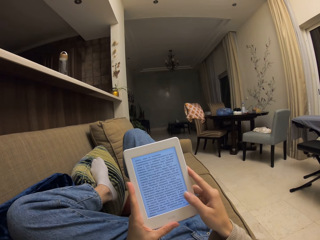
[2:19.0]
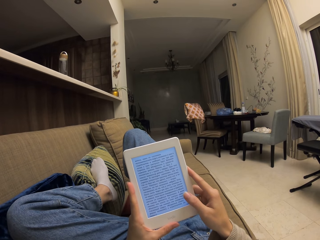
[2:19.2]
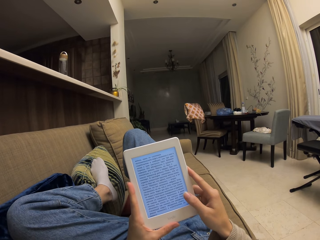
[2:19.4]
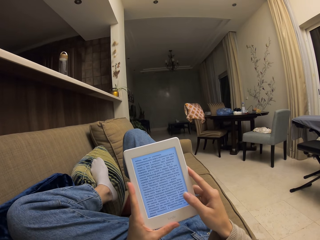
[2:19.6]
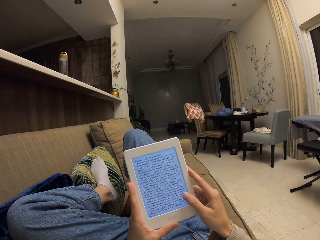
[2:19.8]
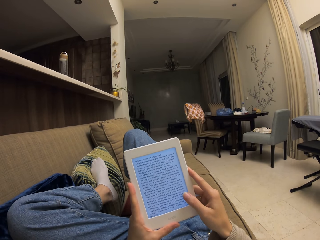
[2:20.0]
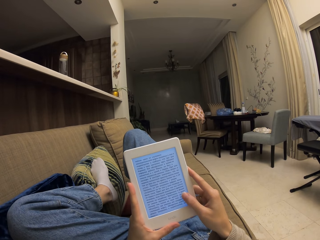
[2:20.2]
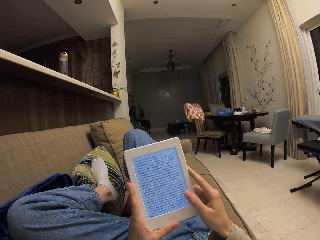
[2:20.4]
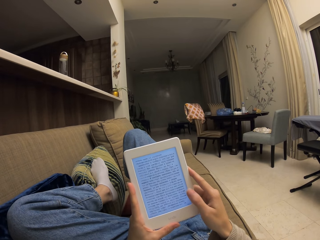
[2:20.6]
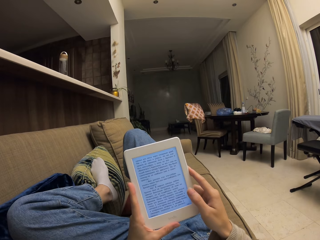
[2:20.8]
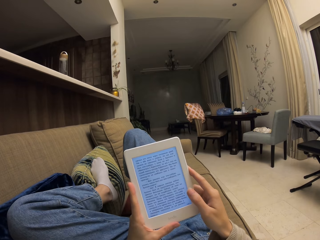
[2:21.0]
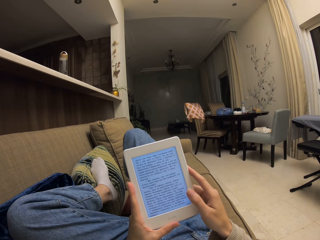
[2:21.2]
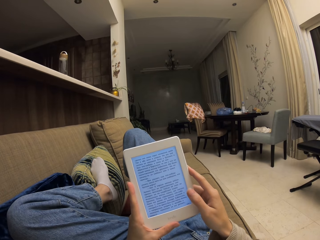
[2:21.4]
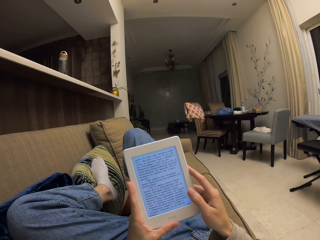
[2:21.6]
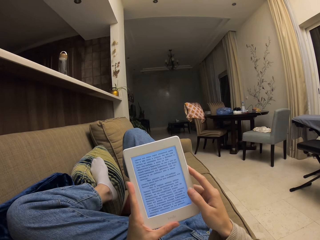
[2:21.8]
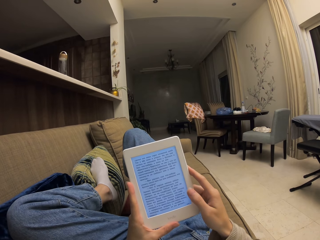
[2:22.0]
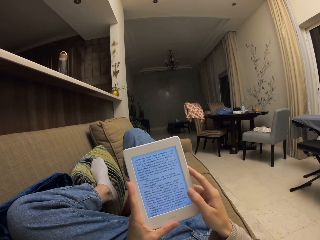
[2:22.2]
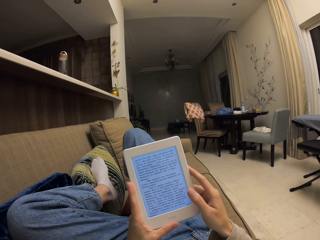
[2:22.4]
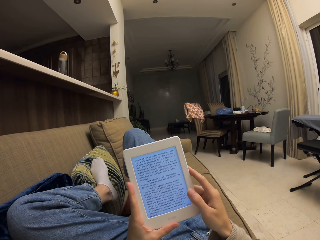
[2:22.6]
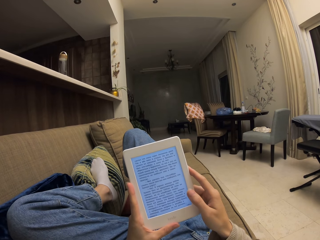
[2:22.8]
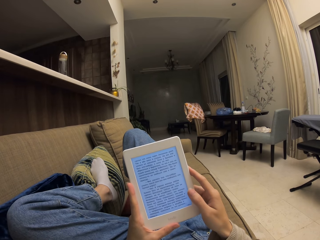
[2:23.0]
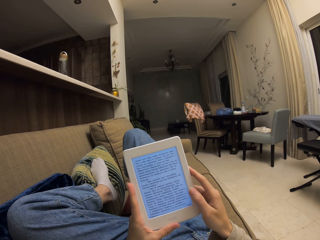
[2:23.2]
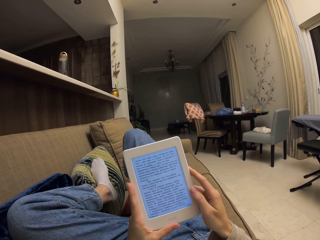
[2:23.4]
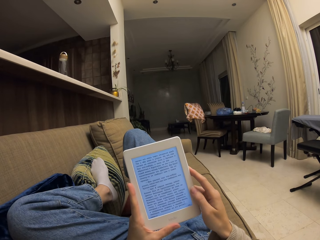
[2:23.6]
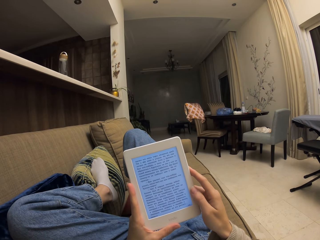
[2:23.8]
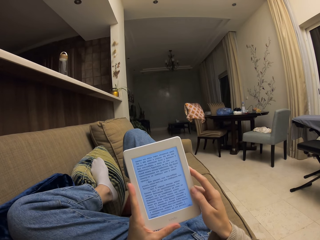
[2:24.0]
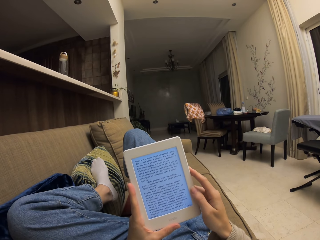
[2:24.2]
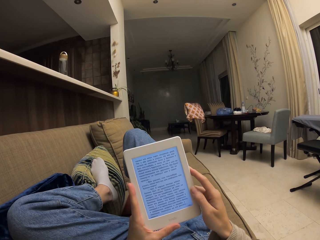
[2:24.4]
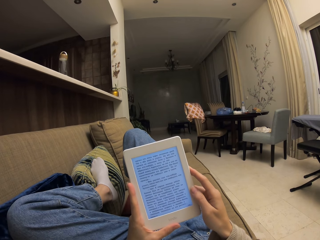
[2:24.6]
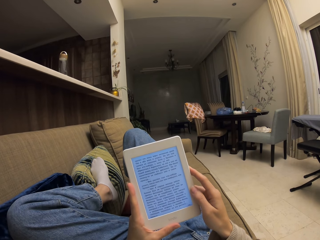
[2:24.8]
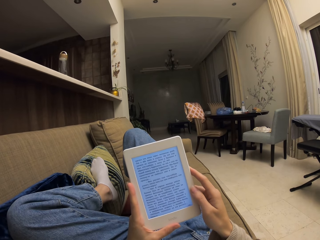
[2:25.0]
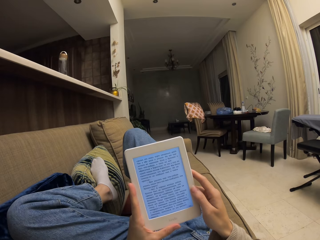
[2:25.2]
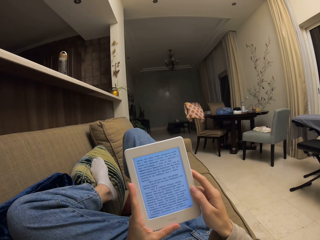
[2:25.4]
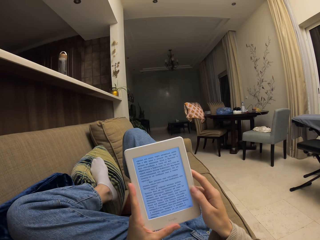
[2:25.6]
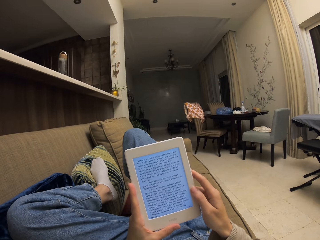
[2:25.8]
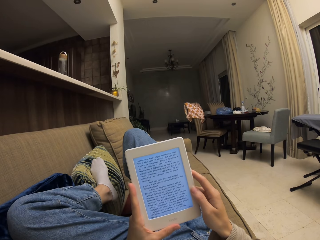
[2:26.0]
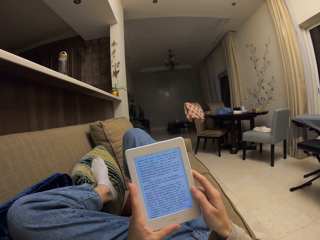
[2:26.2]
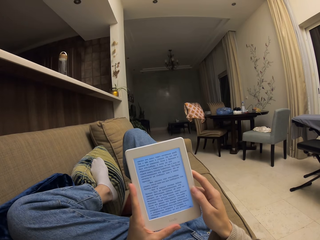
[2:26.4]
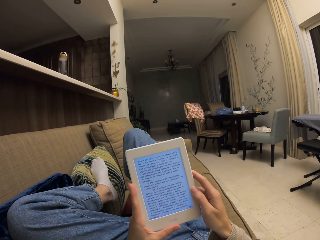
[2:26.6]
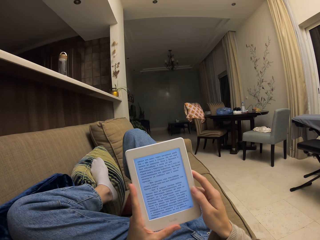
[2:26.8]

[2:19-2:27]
The camera wearer touches the screen. They read from the tablet.

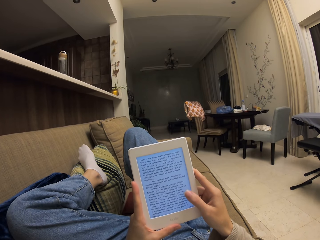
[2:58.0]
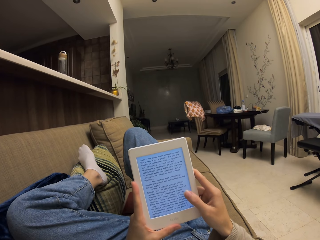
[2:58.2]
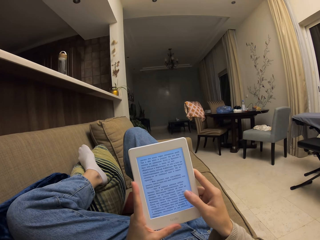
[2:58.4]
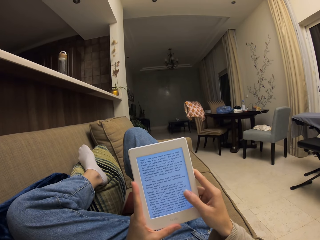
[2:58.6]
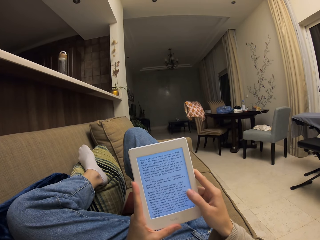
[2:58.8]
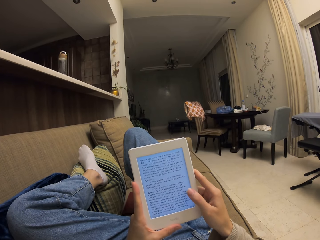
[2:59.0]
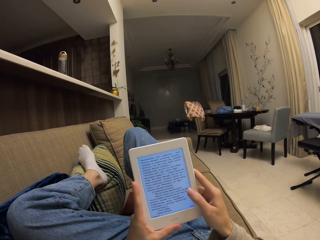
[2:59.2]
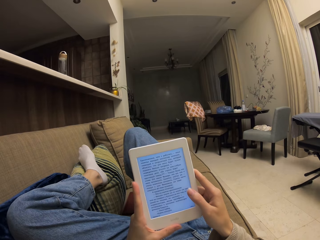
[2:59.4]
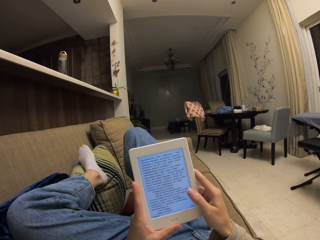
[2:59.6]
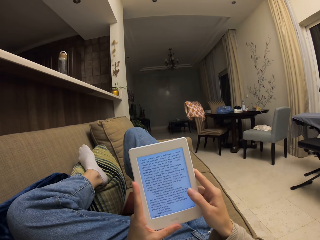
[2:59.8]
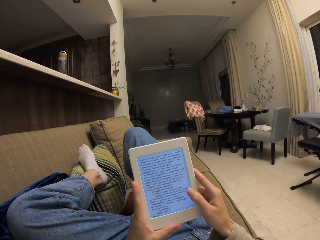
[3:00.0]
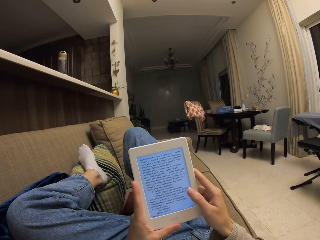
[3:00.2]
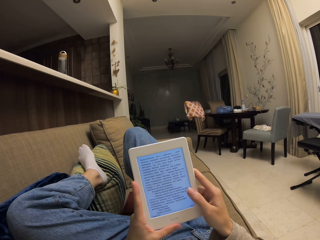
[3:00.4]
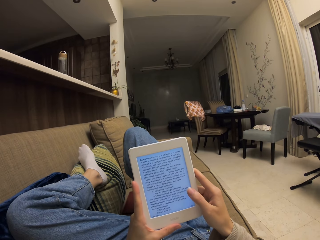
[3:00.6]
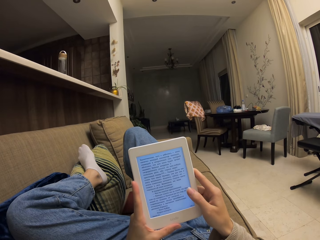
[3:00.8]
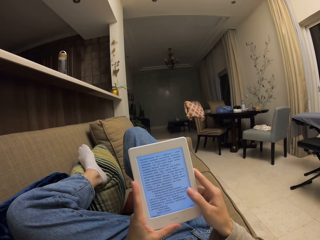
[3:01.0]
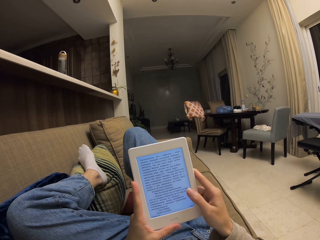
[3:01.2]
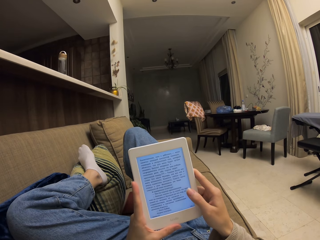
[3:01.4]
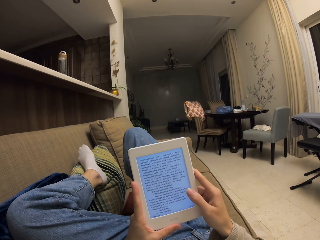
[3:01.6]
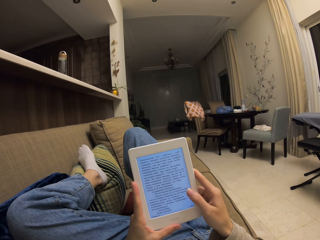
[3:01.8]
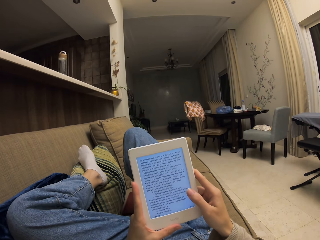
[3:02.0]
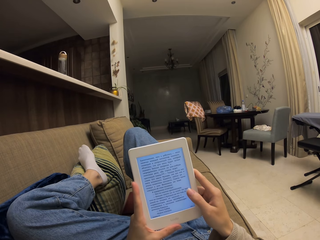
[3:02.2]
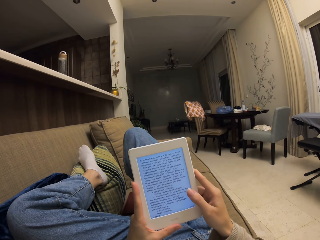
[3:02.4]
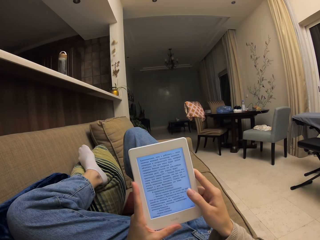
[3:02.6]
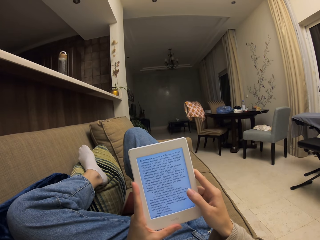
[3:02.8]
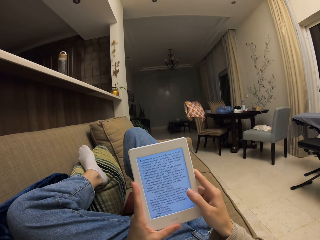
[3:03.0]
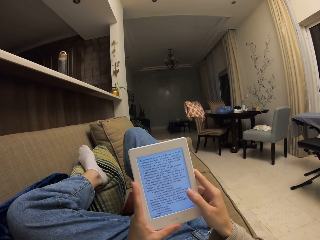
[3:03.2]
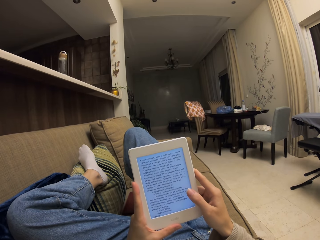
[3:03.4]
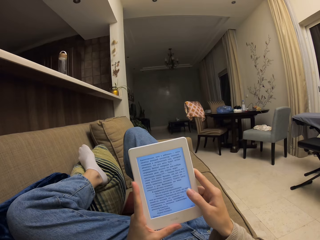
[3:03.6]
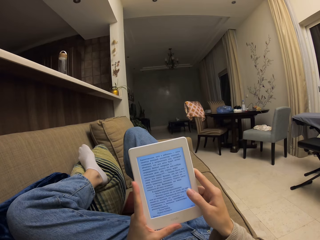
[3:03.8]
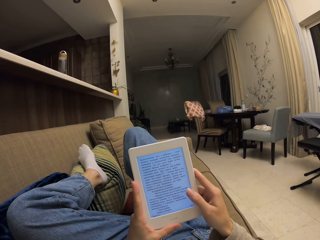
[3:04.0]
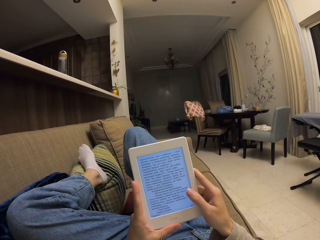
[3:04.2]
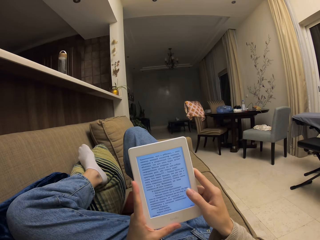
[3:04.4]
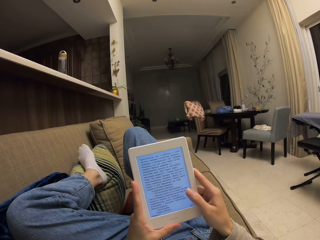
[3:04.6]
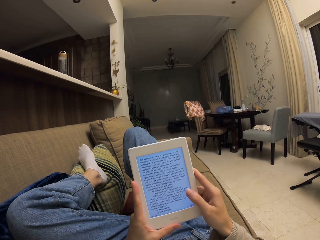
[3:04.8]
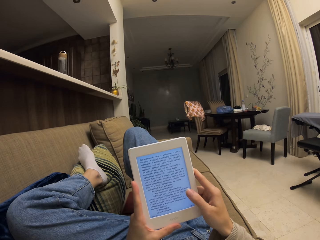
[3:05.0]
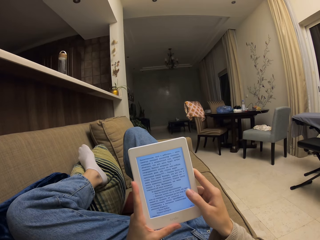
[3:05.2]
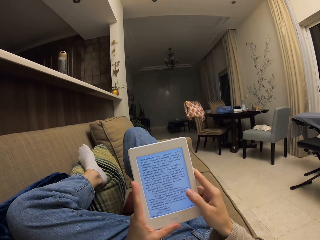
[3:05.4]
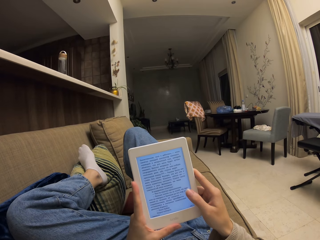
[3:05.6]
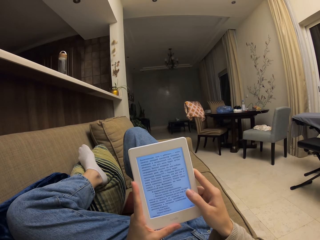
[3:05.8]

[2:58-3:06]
The camera wearer touches the screen. They read from the tablet.

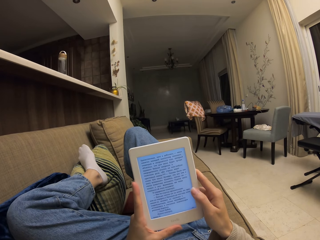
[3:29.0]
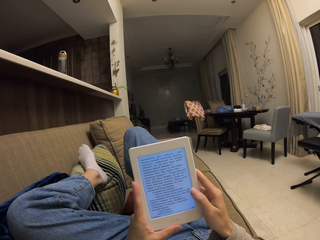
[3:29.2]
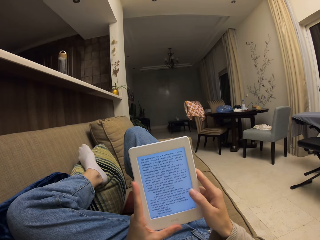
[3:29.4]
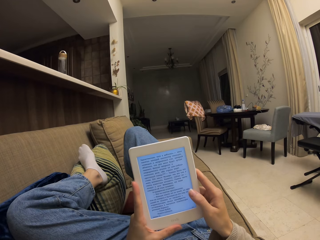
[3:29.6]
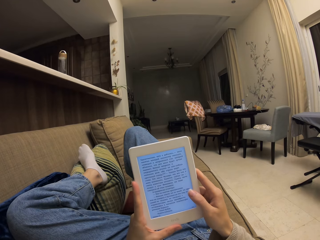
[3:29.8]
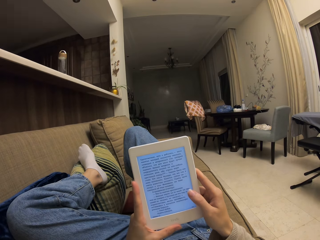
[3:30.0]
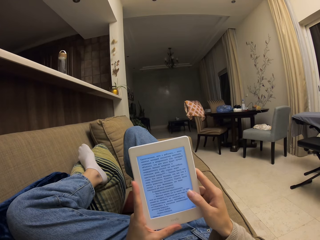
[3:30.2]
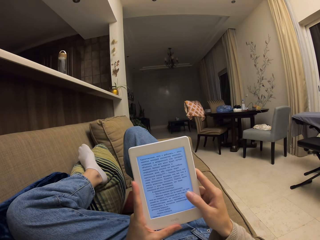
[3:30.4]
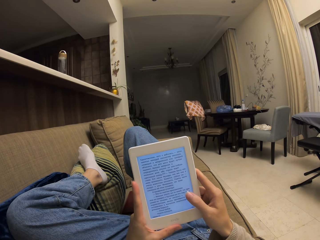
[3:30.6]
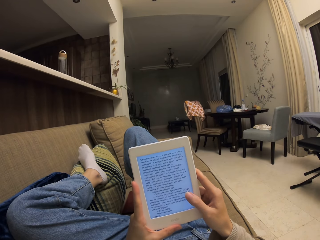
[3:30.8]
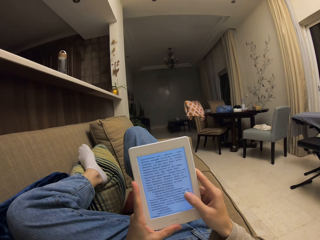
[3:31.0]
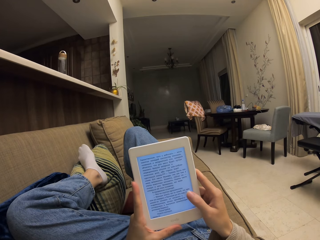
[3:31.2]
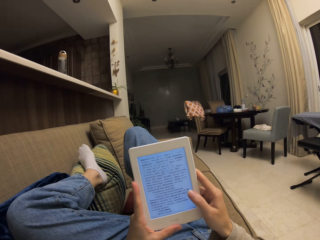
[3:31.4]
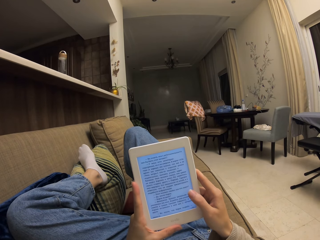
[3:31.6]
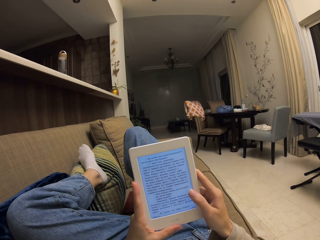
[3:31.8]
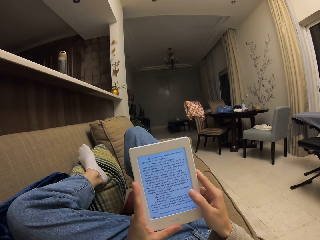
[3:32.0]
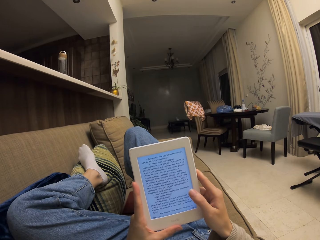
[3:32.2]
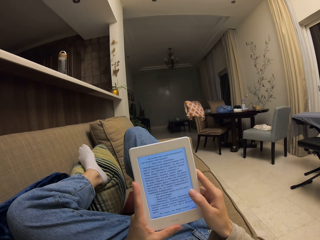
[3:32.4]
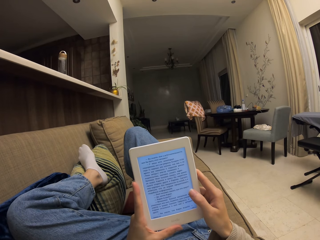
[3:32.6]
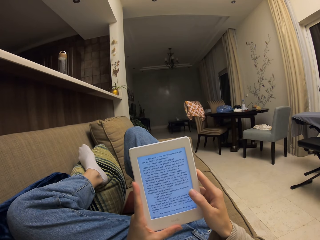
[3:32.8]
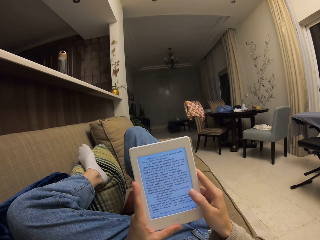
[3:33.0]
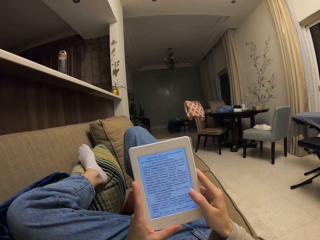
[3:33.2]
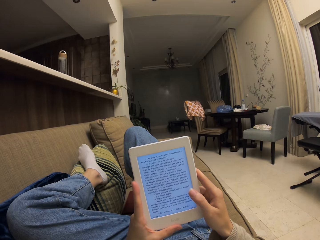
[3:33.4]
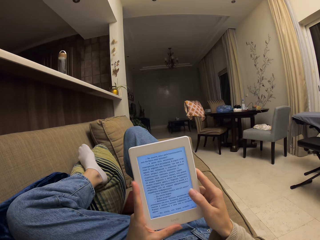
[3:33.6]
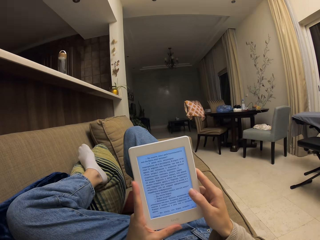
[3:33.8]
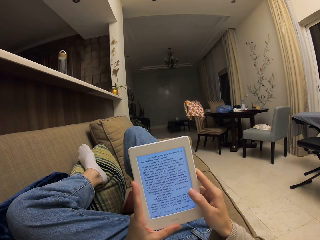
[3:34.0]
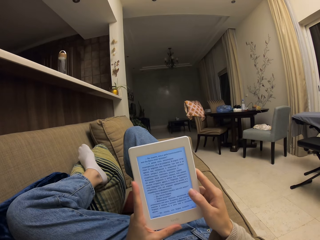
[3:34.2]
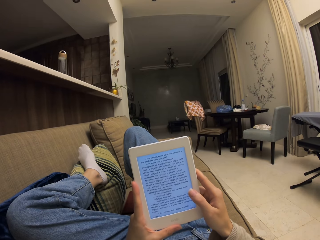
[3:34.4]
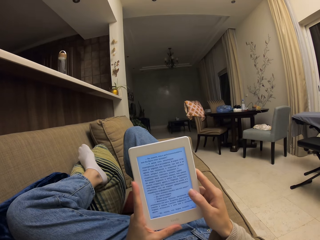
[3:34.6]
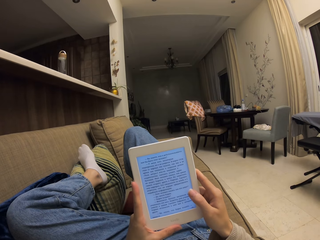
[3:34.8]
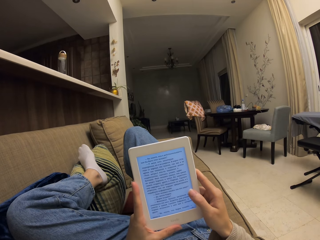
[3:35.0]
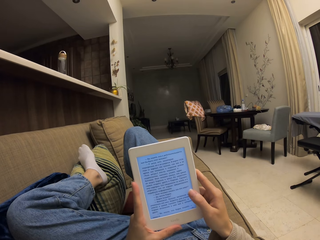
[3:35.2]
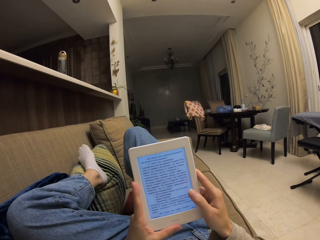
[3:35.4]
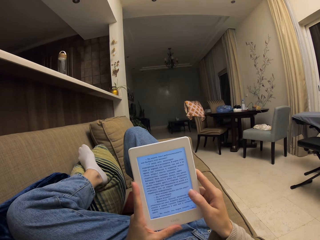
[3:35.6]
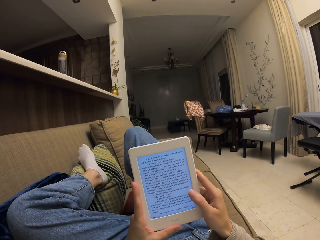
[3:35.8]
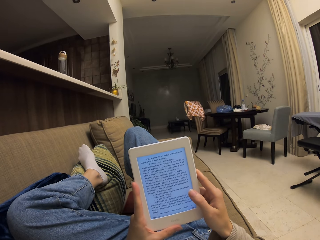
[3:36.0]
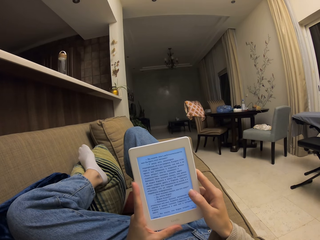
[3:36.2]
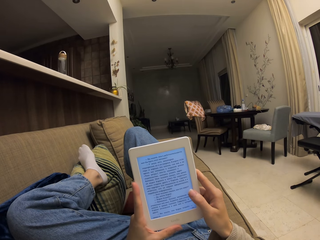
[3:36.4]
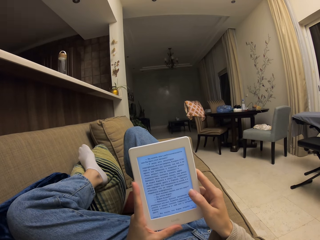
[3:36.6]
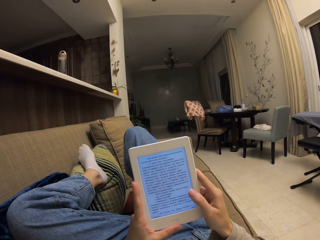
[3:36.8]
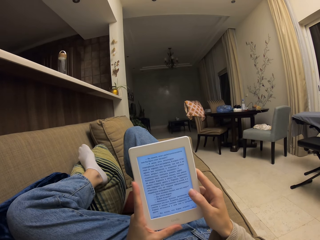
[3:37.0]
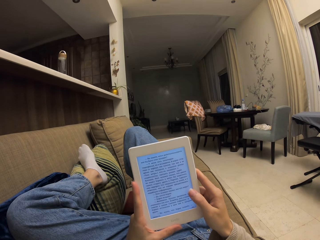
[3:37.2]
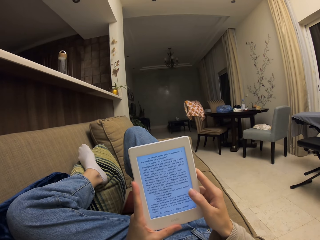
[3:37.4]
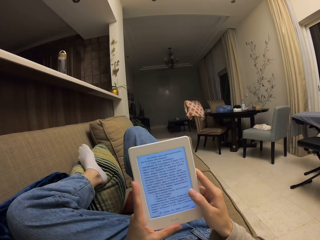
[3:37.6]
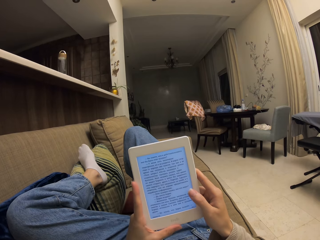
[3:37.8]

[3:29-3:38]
The camera wearer touches the screen. They read from the tablet.
